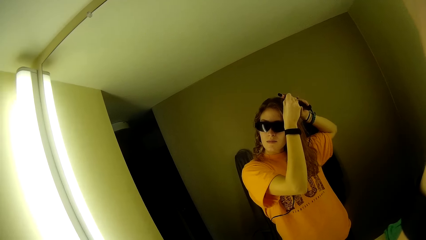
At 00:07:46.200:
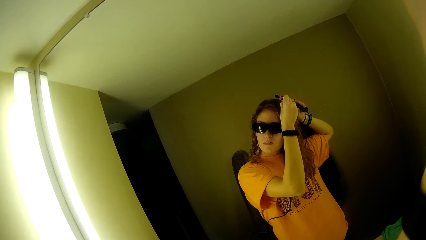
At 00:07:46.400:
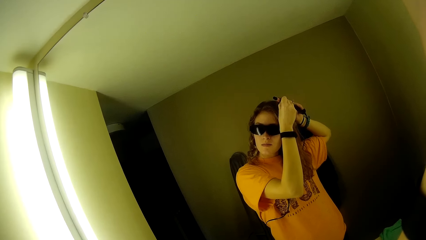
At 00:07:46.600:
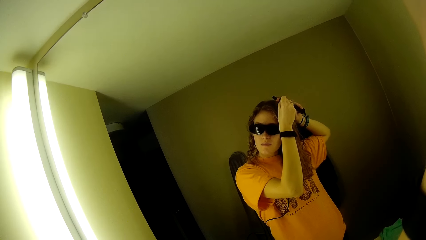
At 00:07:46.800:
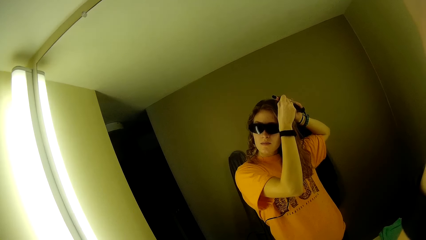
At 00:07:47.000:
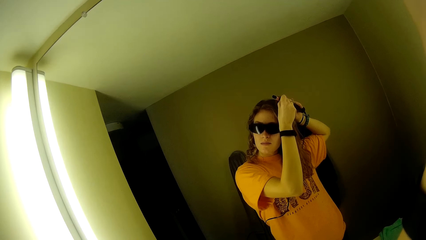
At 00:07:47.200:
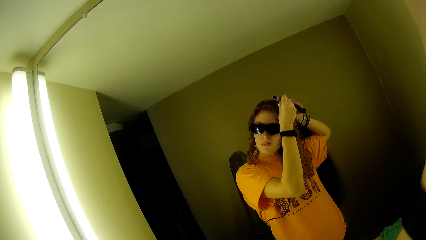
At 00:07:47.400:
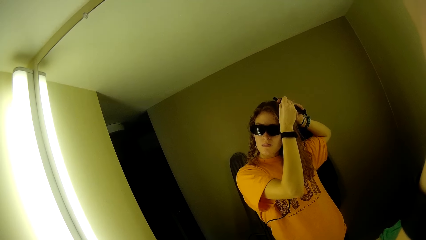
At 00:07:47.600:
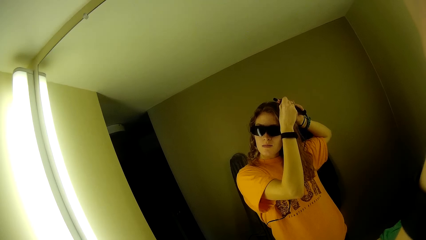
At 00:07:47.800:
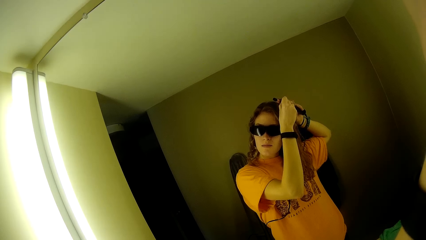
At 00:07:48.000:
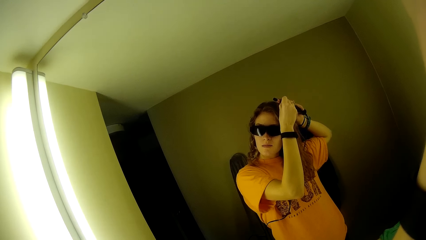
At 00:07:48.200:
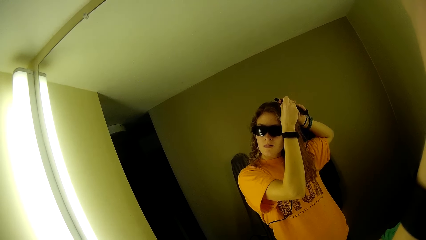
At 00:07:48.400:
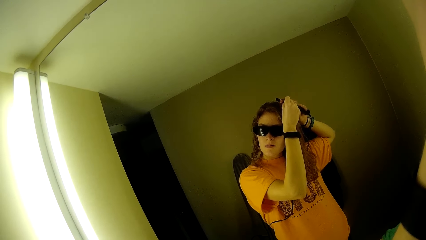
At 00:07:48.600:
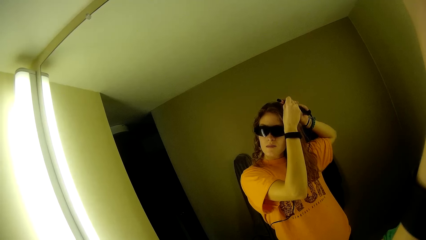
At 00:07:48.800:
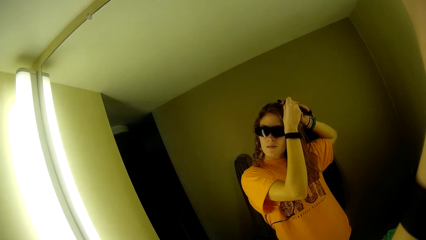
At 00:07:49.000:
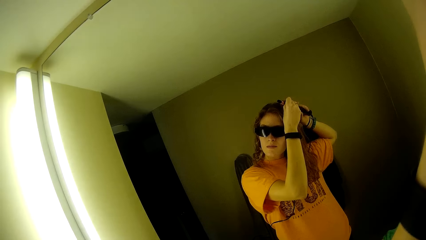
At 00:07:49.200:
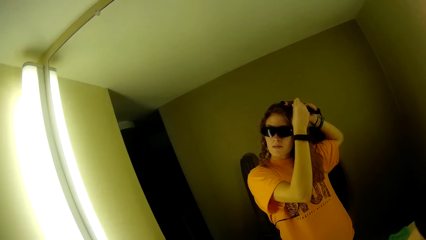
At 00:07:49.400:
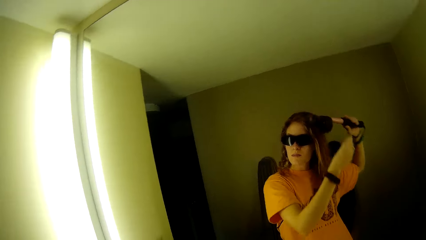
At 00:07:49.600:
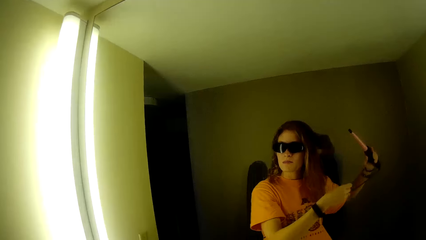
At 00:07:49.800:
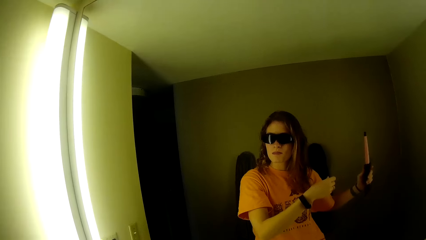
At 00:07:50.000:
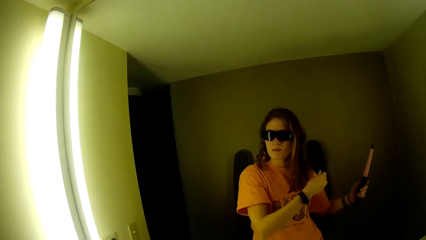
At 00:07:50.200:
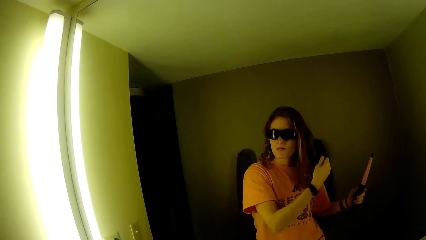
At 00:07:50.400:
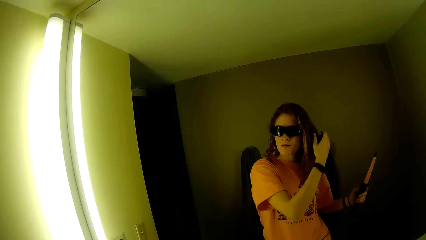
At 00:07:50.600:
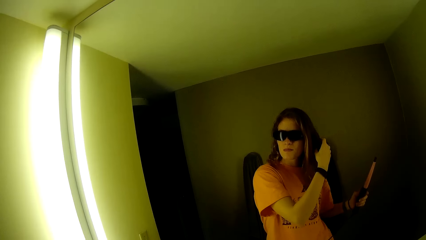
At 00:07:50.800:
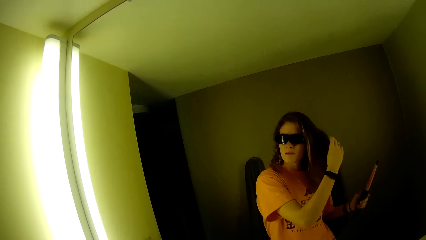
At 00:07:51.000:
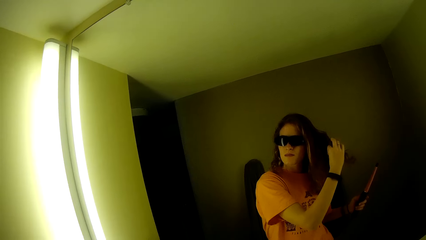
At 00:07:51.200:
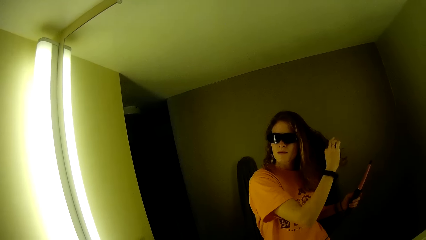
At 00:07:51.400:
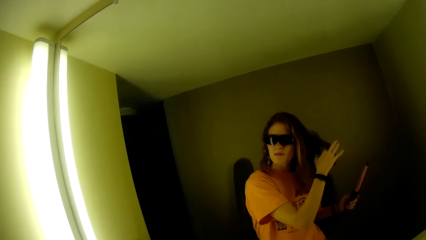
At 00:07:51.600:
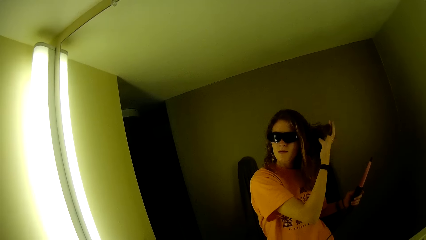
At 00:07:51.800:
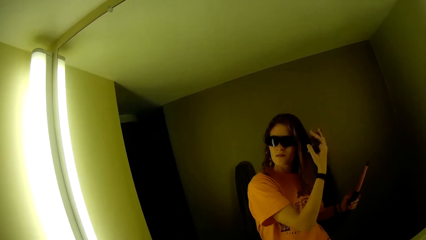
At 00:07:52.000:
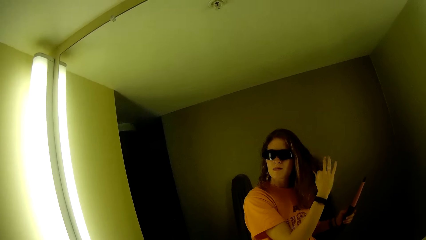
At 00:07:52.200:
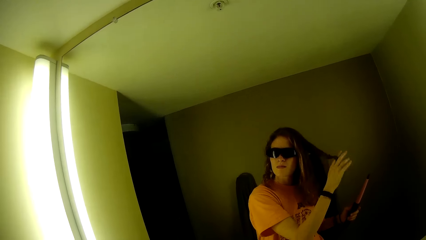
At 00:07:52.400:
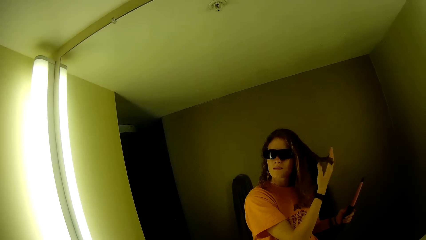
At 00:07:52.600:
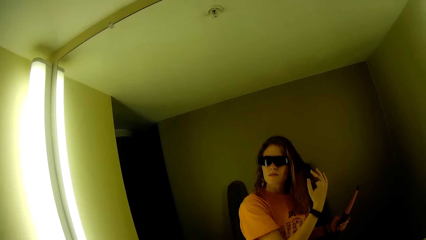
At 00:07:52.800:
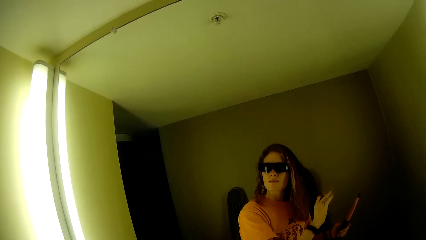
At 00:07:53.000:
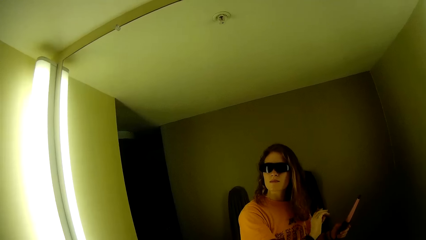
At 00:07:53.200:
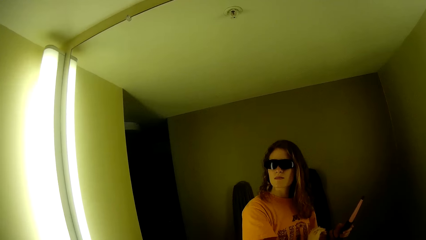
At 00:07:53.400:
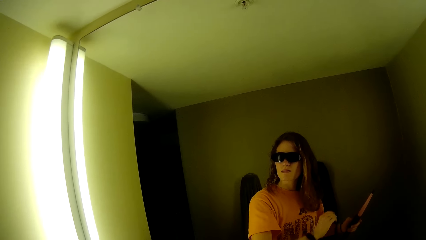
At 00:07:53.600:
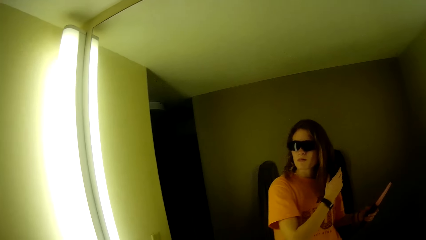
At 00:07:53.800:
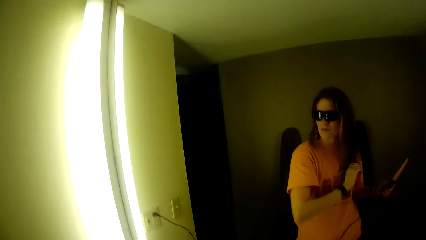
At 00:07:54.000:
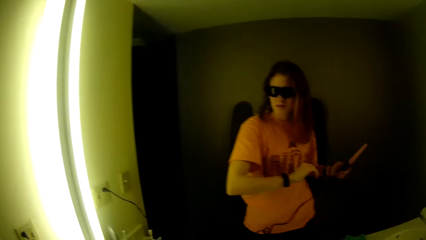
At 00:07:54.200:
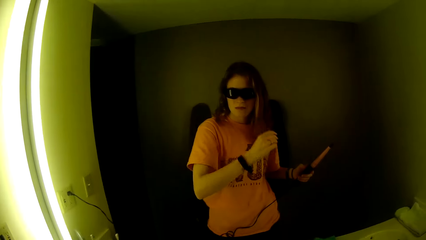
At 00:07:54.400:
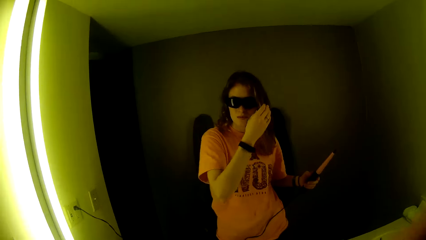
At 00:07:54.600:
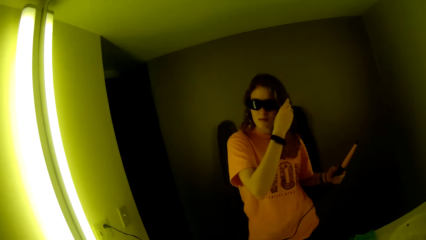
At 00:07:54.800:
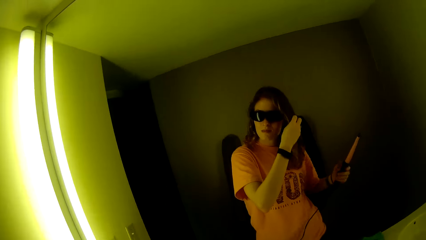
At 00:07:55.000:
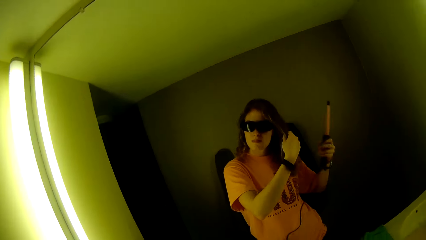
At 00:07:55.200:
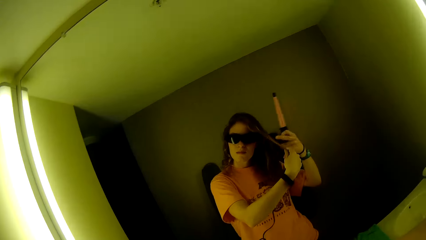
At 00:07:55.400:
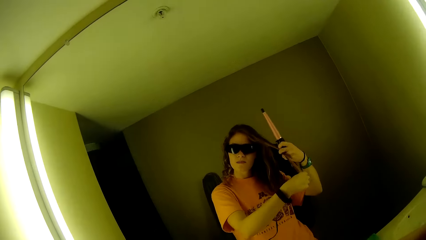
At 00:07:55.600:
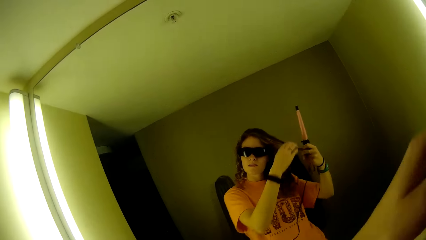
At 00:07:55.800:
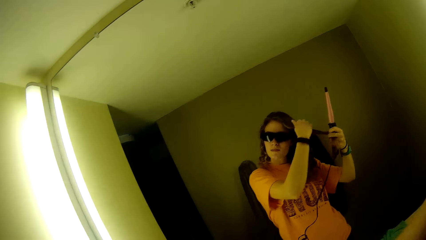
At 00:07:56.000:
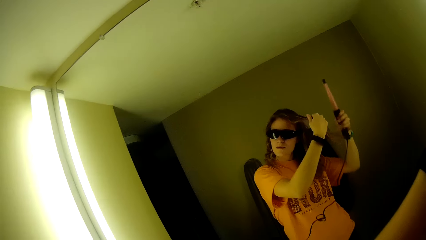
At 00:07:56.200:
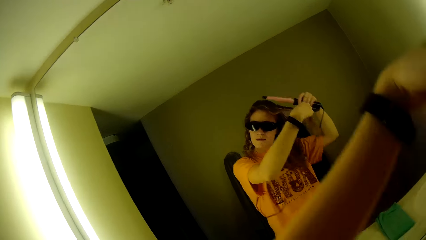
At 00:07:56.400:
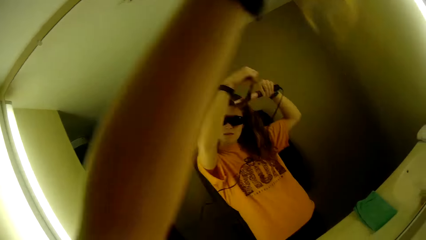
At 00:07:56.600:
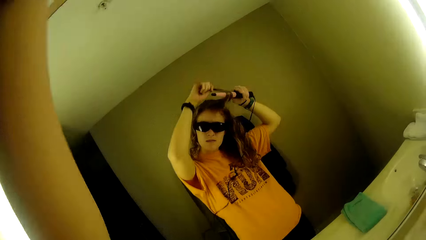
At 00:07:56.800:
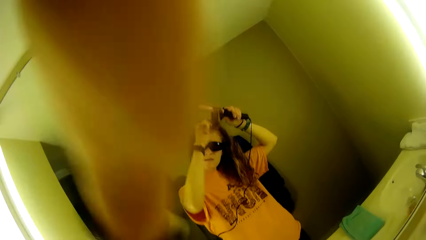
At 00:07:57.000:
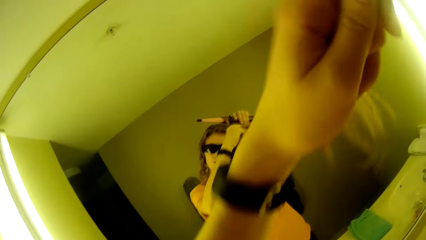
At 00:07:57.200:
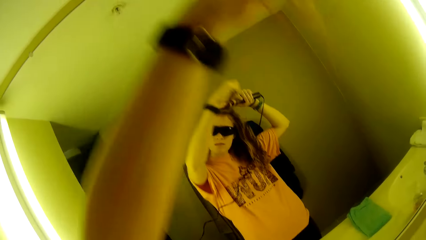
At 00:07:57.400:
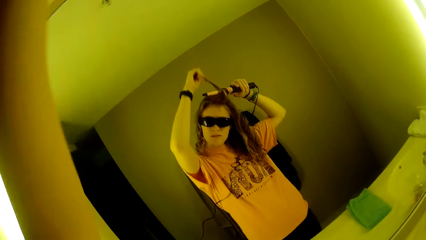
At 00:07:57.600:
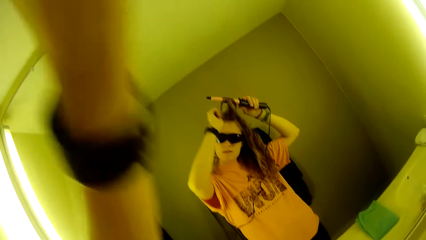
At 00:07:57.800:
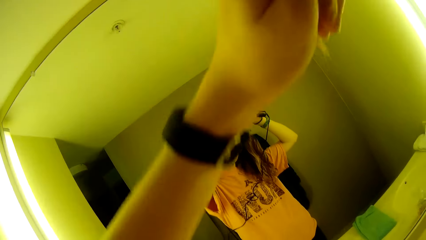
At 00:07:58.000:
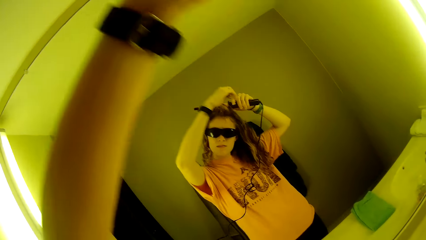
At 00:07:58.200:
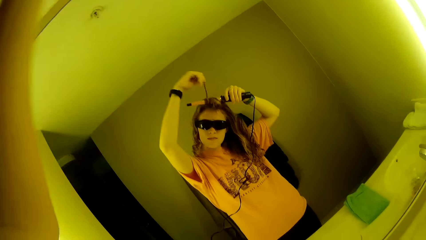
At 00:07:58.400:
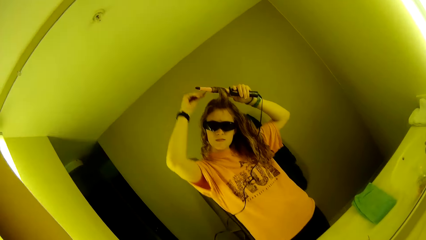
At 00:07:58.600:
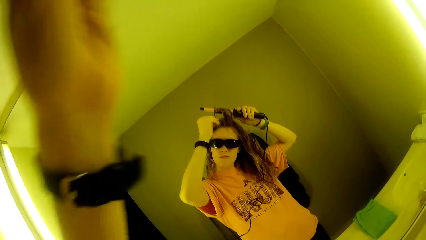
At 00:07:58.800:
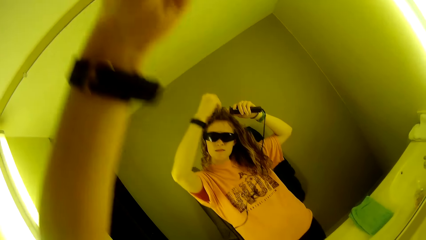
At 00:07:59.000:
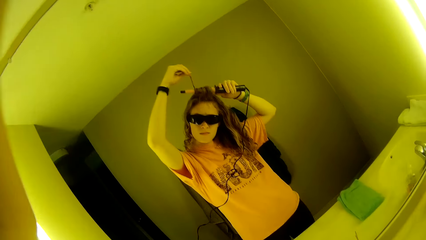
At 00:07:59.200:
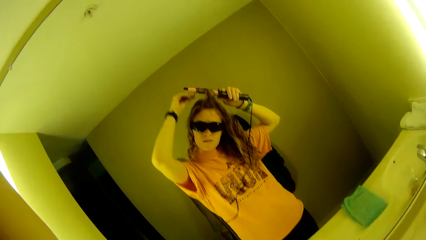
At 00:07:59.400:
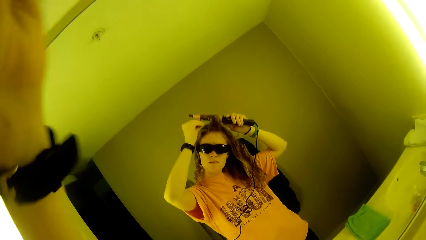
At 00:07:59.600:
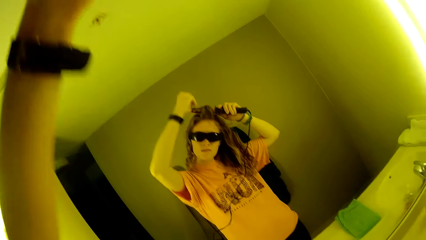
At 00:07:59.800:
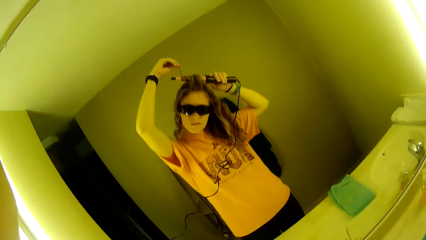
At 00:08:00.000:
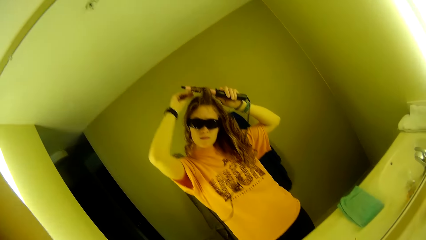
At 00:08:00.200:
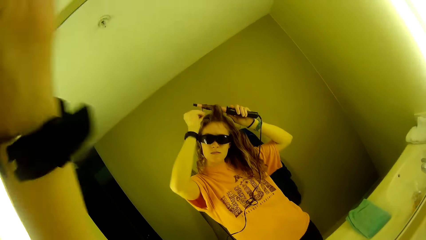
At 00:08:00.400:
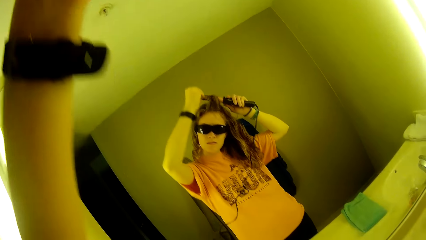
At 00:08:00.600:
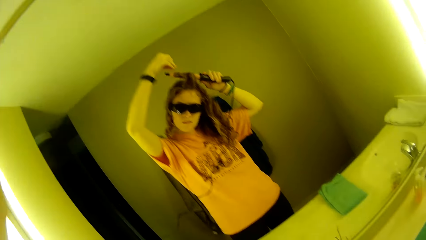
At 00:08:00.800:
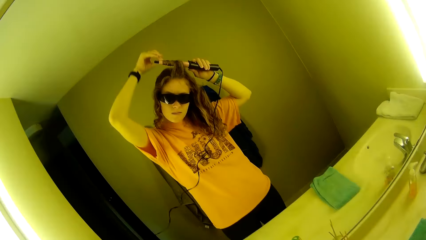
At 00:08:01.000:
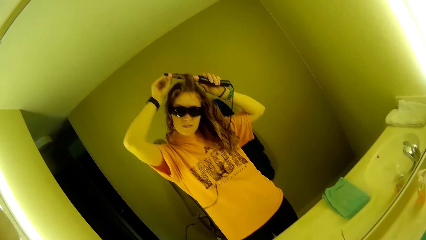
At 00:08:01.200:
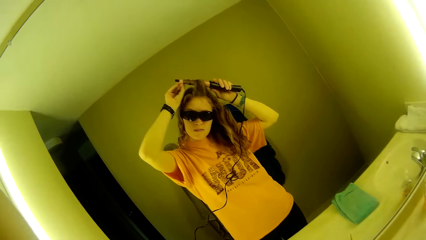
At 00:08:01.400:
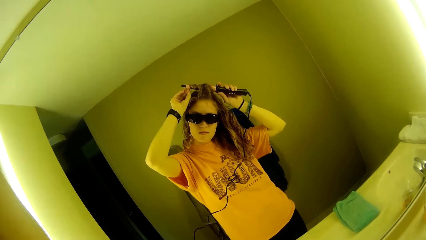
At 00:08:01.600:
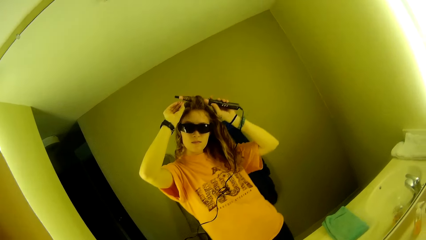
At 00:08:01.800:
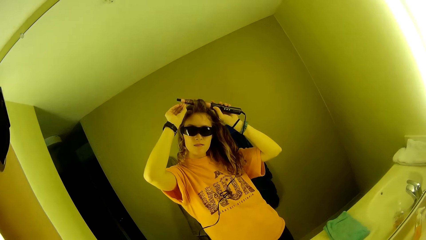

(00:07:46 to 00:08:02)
The camera wearer removes the airwrap from her hair. She curls her hair with her right hand. A woman rolls her fingers on the hair. The camera wearer curls her hair with the airwrap. Another woman rolls the hair on the hair straightener.
